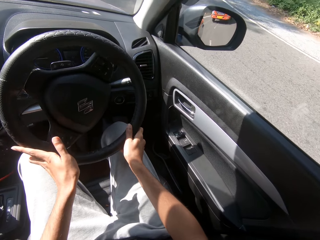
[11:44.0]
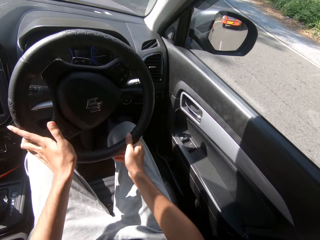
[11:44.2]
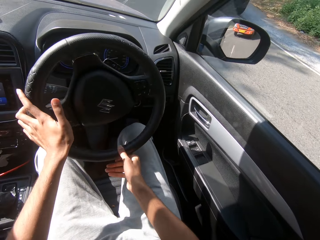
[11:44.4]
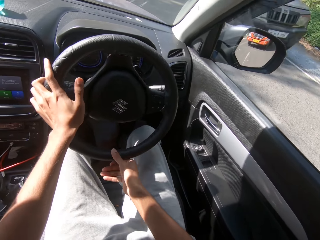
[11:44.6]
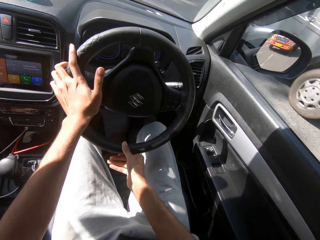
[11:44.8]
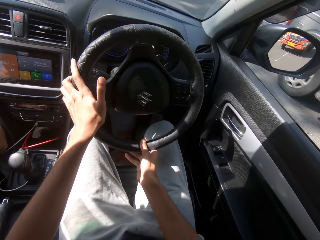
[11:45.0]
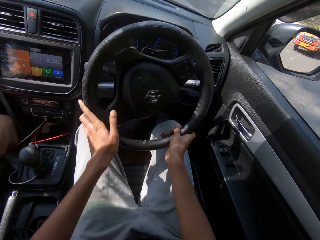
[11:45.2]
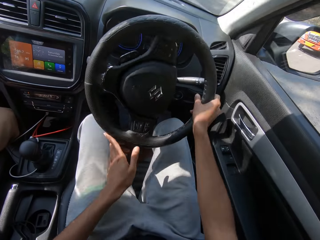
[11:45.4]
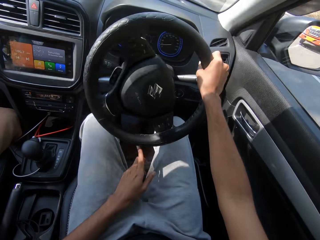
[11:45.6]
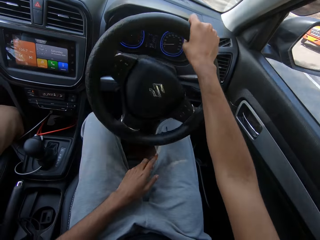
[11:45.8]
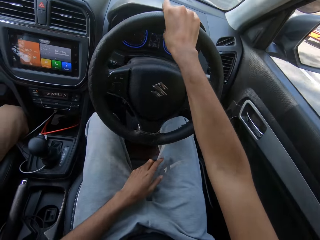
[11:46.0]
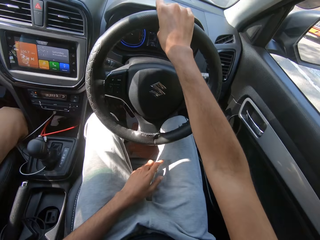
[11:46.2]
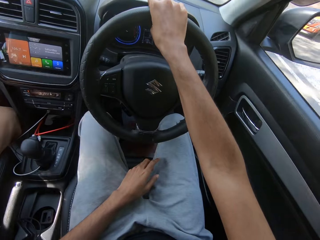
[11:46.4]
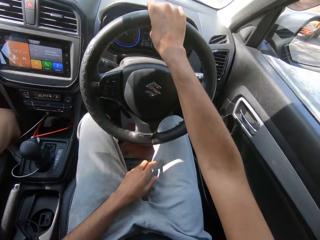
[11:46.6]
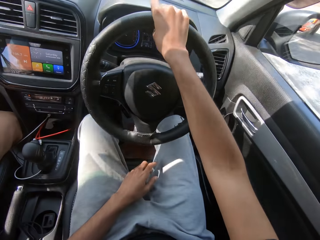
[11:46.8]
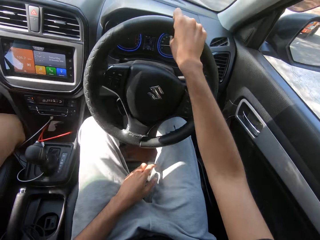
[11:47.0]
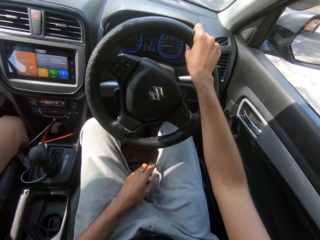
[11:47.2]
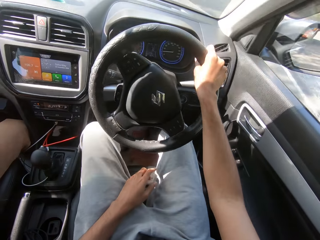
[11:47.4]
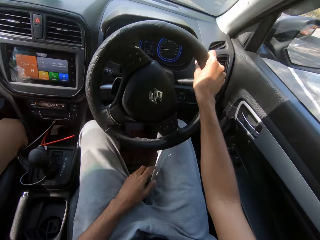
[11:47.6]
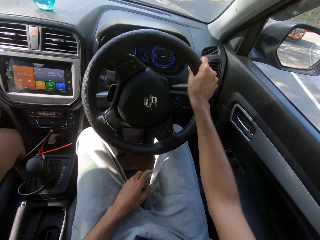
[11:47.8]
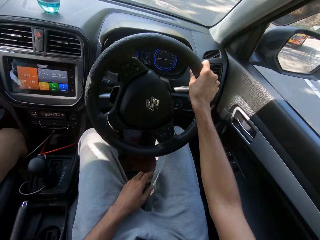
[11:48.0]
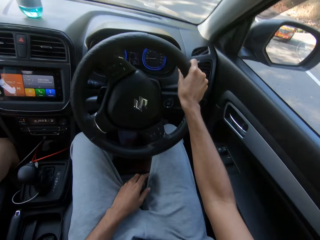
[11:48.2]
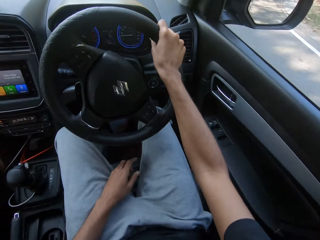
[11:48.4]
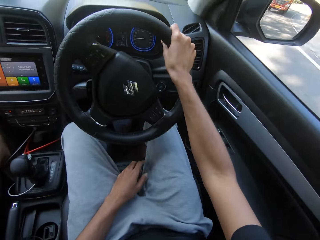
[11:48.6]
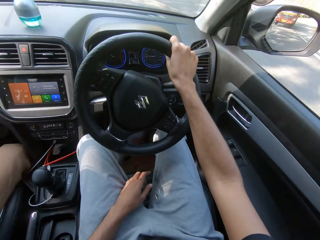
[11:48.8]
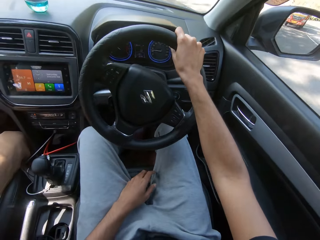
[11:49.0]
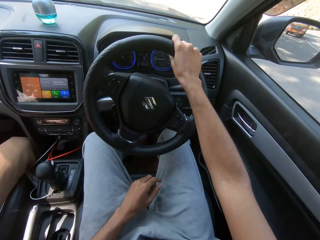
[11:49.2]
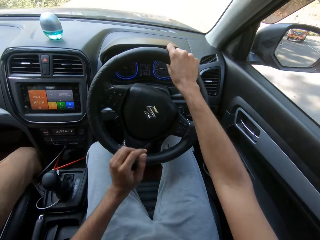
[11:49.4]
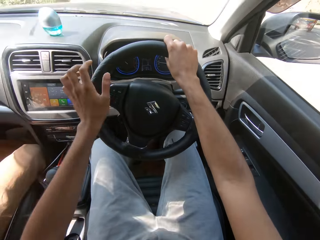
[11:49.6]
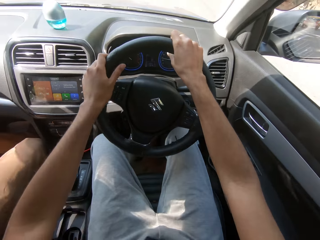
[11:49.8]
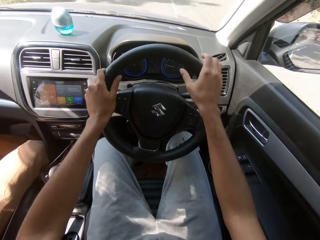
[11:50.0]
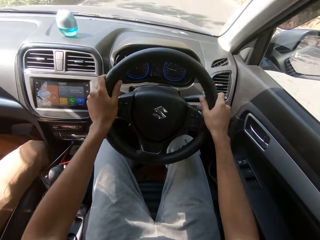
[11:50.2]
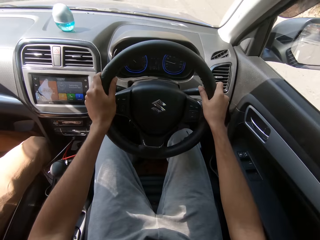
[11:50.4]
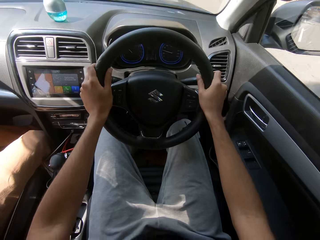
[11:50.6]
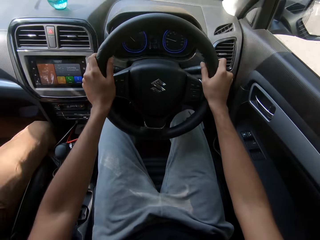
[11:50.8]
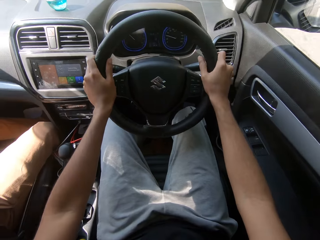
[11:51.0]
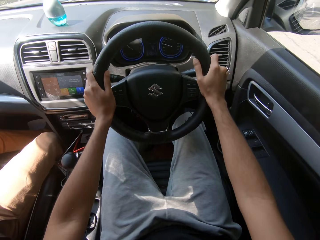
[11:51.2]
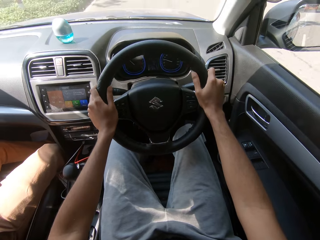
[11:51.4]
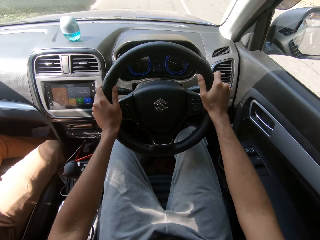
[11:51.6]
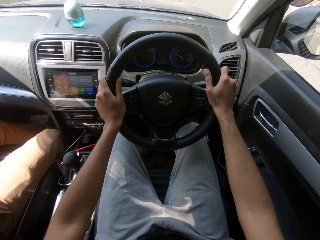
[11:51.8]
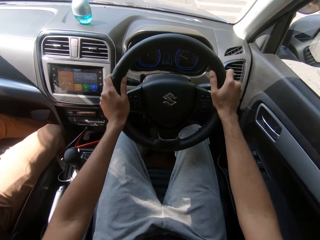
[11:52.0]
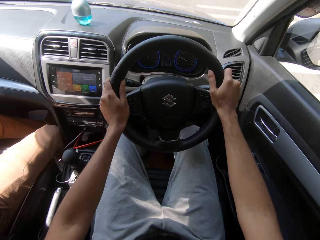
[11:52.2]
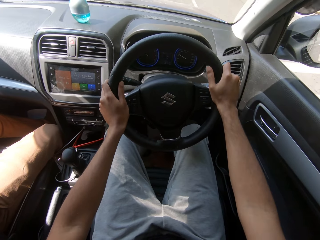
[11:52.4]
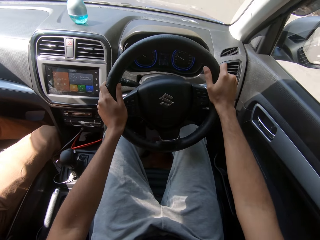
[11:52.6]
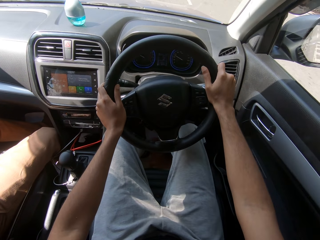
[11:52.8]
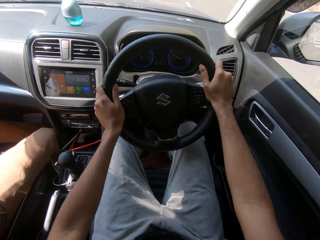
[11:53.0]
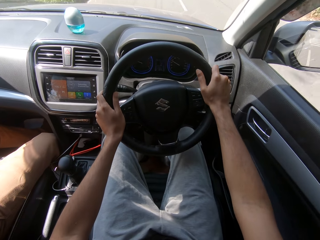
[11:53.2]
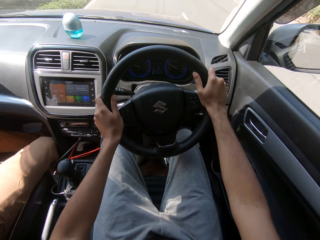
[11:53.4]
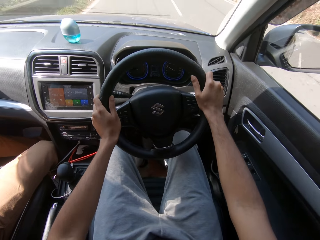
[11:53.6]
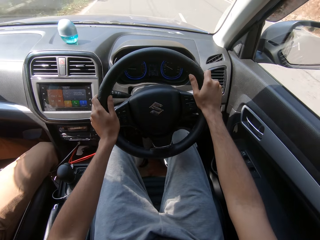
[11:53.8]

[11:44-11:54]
The camera wearer drives past a grey jeep on the road. He removes his left hand from the steering of the car. He puts his left hand on his thigh. He drives the car on the road with both hands on the steering of the car.

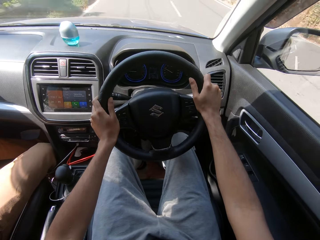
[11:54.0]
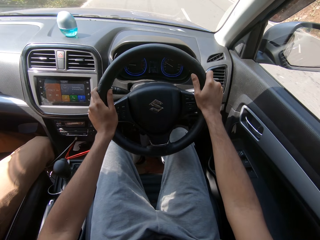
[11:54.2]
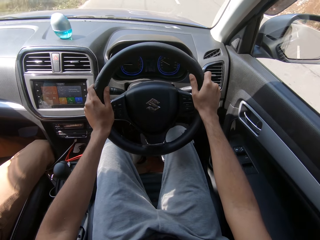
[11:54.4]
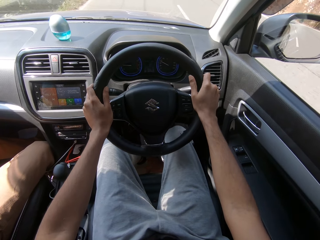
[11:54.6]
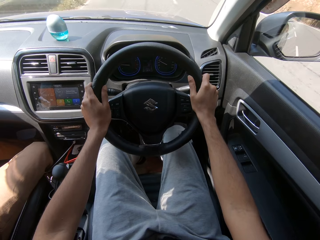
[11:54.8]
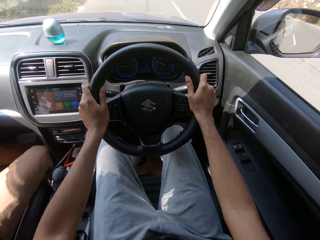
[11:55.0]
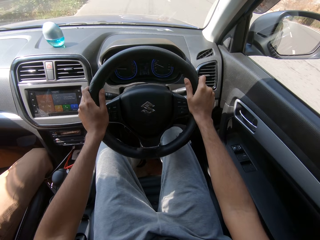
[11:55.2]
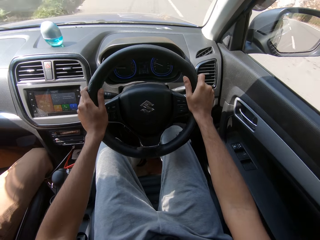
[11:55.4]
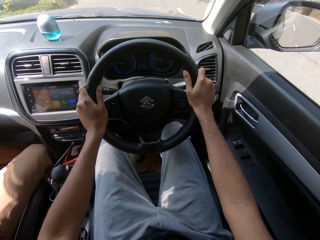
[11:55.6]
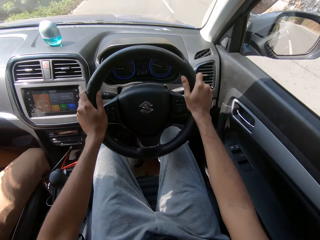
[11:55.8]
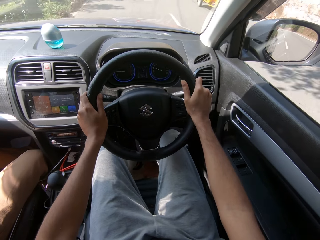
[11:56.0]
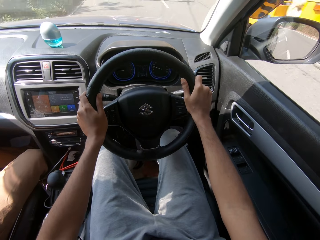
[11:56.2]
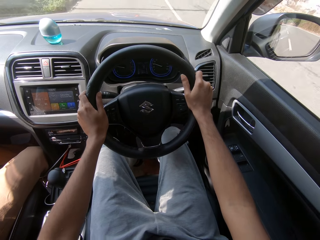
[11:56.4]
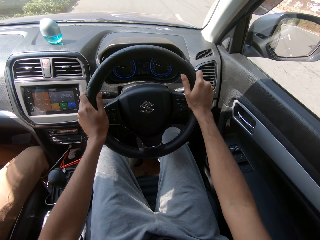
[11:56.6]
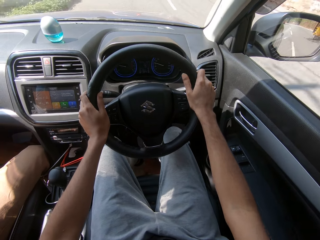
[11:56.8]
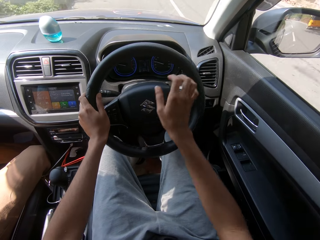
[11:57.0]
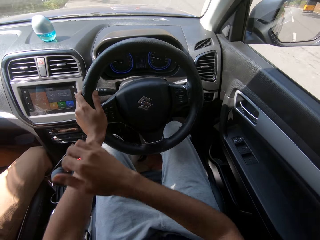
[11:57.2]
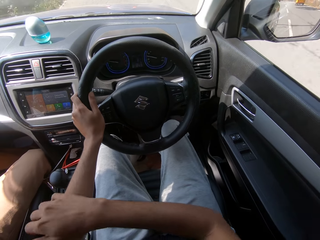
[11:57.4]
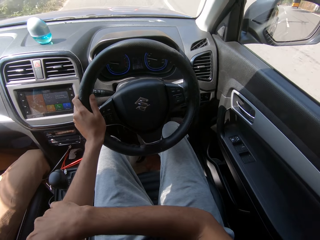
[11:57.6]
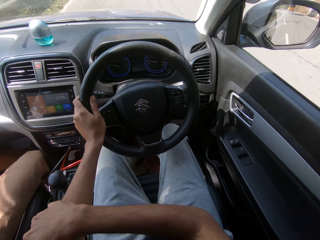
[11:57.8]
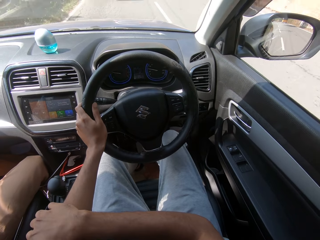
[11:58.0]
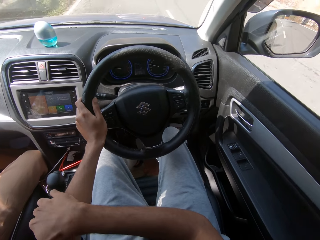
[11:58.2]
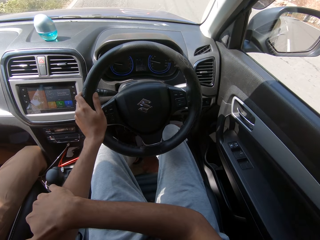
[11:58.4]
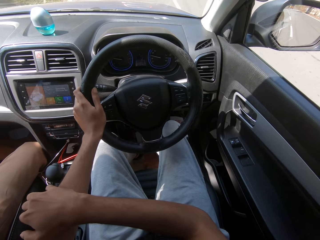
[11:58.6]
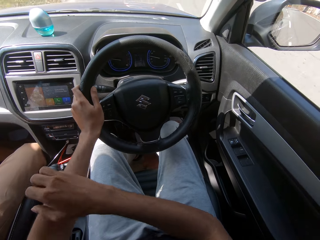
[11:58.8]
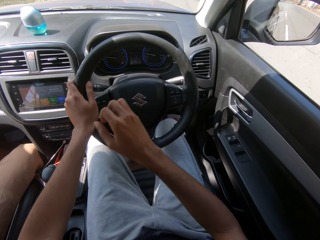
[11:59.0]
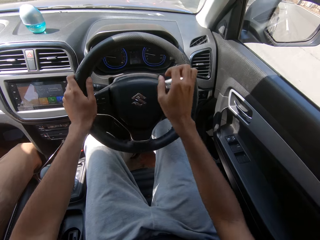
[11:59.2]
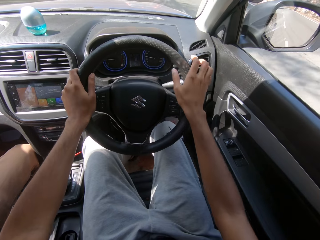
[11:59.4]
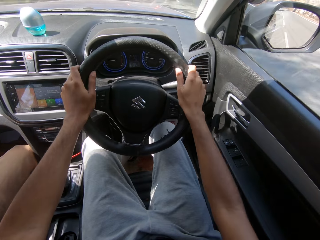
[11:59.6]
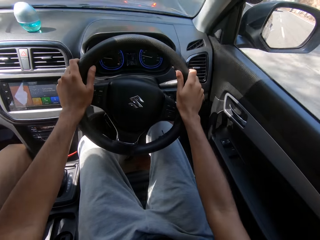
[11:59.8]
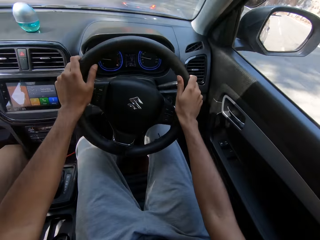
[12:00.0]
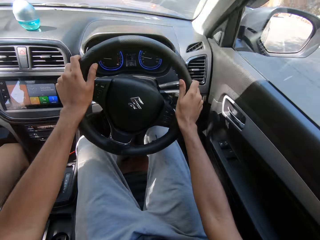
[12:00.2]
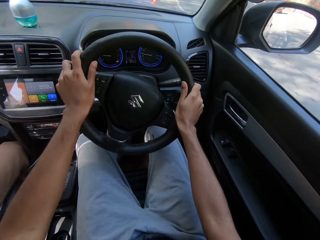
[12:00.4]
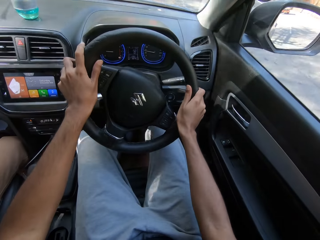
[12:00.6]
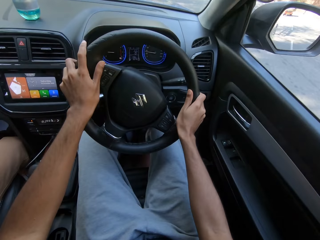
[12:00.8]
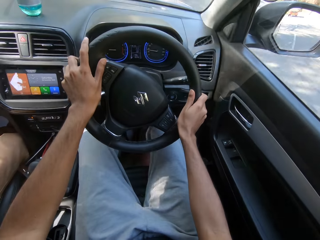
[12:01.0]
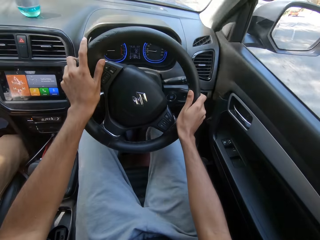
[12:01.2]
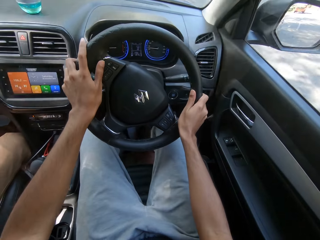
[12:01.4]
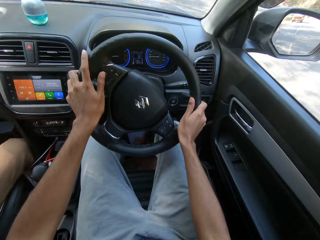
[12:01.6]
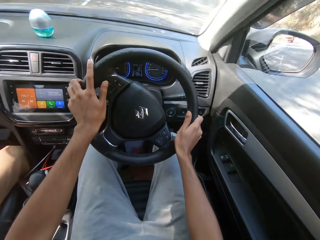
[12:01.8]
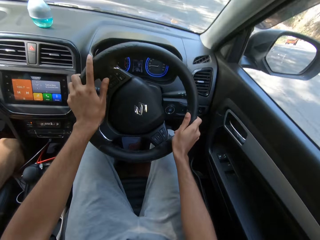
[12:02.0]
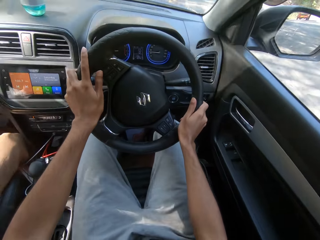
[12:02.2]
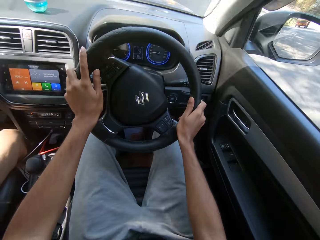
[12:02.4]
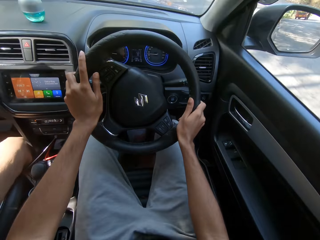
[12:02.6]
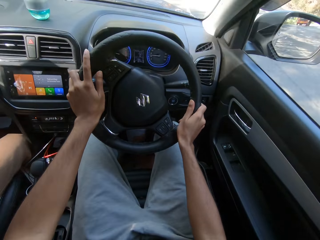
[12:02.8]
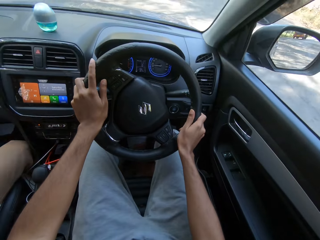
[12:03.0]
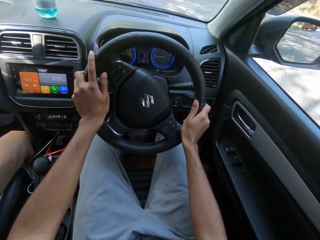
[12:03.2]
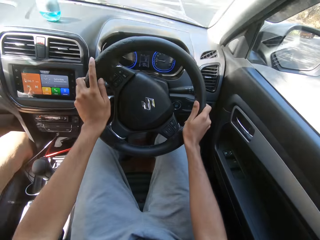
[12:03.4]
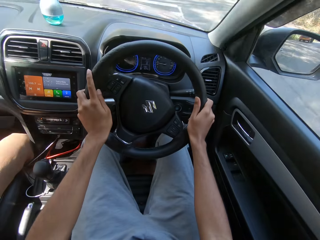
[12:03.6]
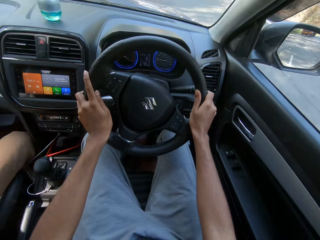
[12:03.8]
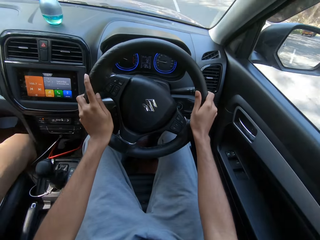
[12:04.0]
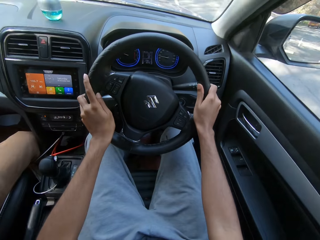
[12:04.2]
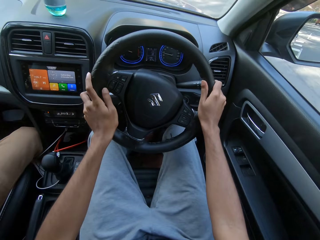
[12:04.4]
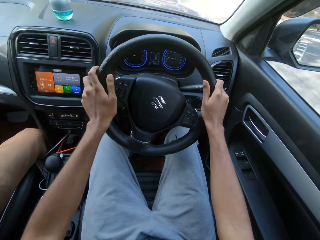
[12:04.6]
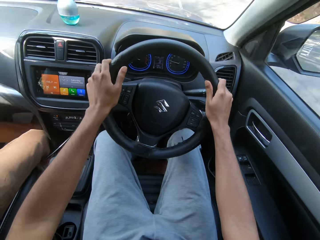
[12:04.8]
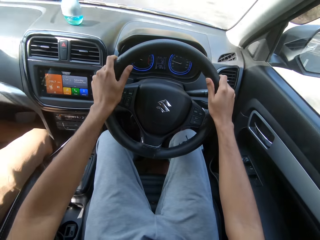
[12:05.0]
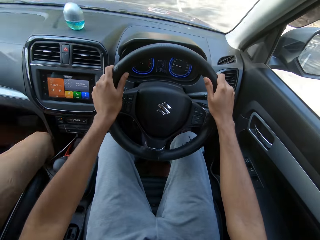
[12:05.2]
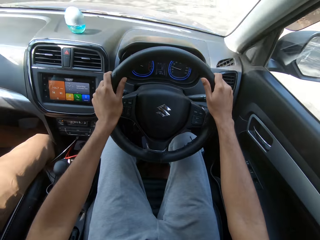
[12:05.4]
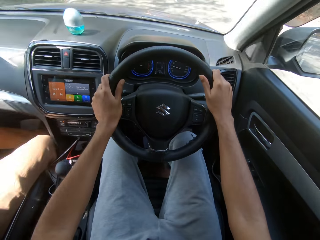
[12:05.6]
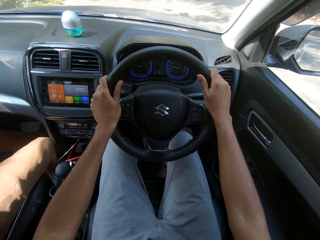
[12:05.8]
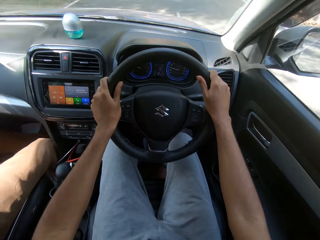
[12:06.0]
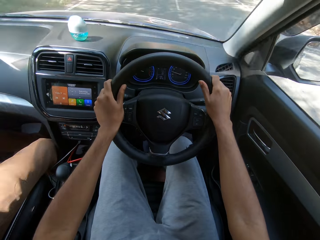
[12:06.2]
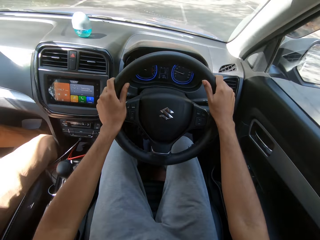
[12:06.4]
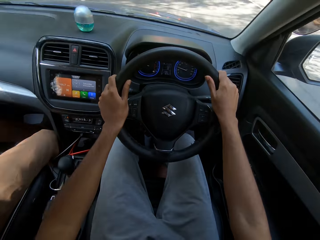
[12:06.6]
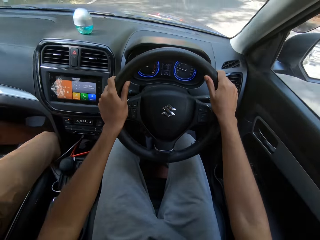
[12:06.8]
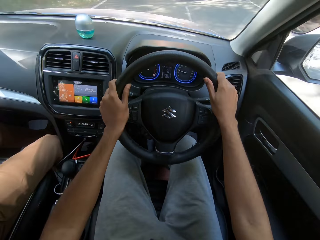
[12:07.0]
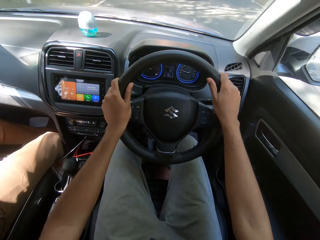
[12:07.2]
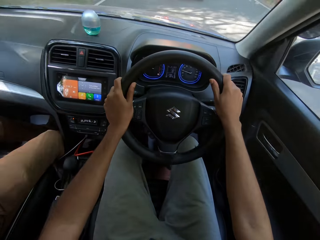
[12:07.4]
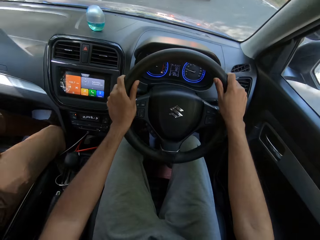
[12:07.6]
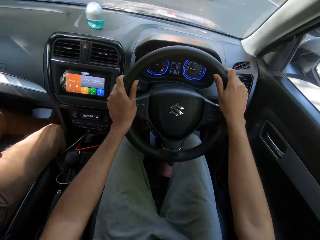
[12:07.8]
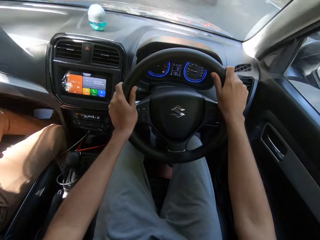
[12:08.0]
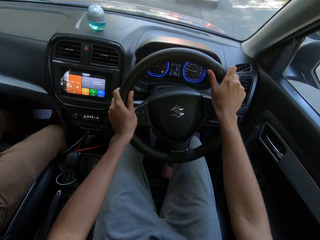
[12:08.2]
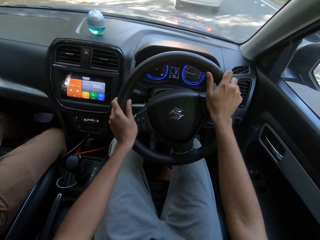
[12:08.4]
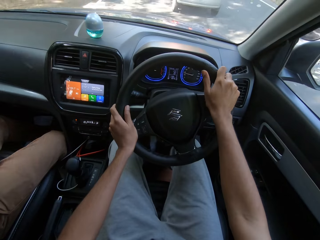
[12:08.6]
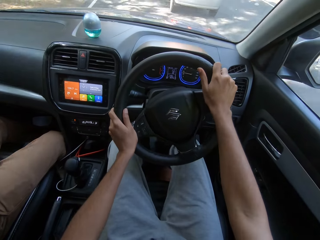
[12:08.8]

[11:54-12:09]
The camera wearer drives past a tricycle on the road. He removes his right hand from the steering of the car. He touches his left hand. He drives the car on the road with his hands on the steering of the car. He holds the steering wheel with both hands.
